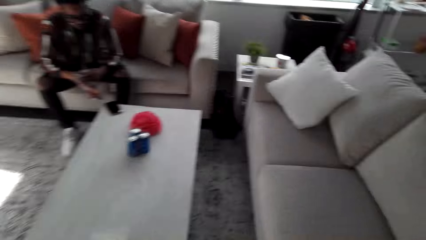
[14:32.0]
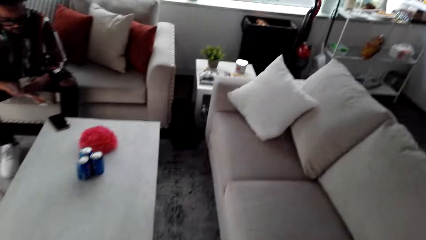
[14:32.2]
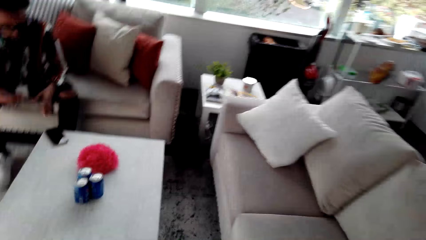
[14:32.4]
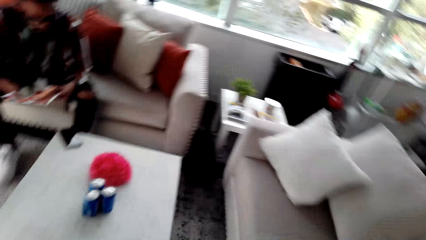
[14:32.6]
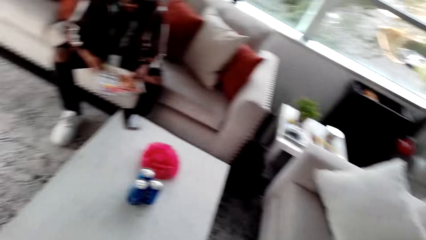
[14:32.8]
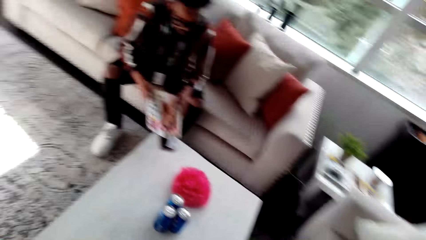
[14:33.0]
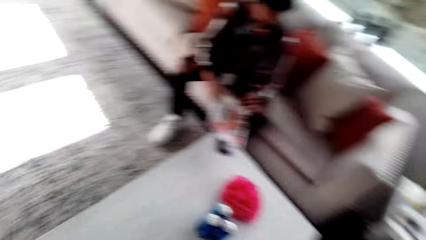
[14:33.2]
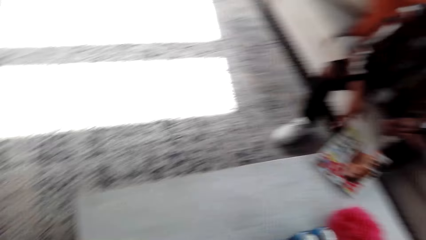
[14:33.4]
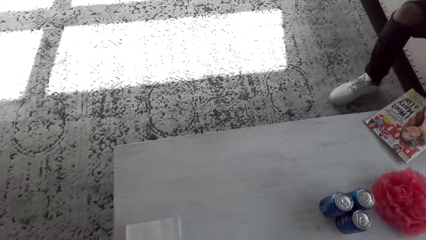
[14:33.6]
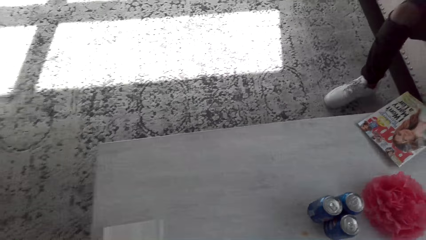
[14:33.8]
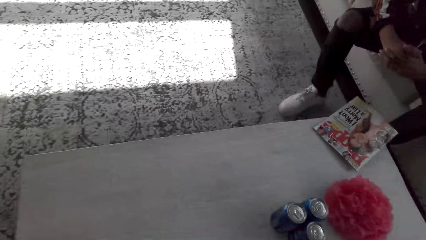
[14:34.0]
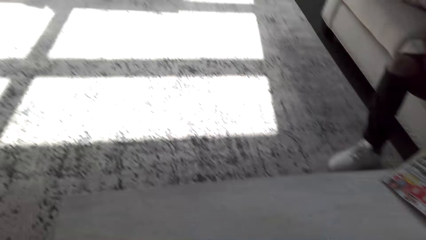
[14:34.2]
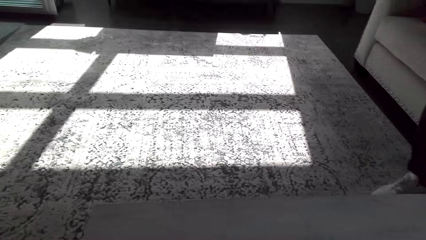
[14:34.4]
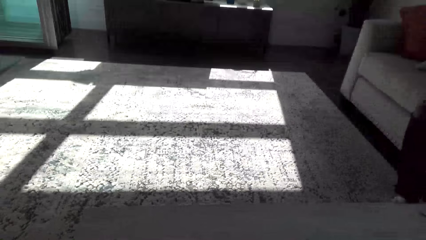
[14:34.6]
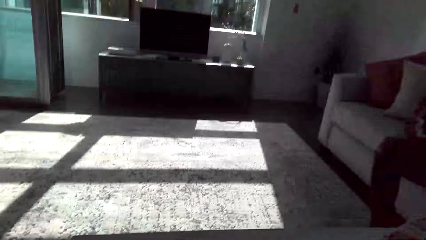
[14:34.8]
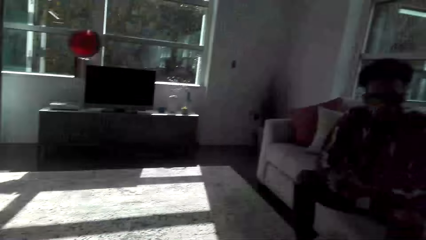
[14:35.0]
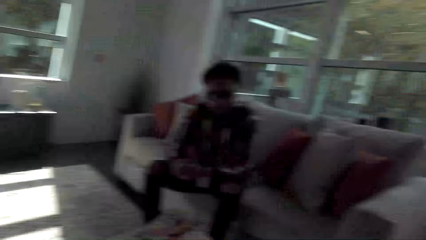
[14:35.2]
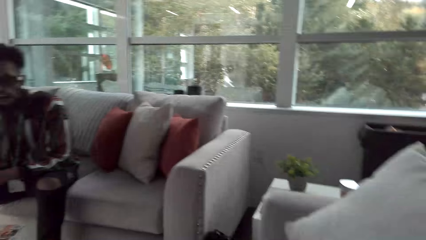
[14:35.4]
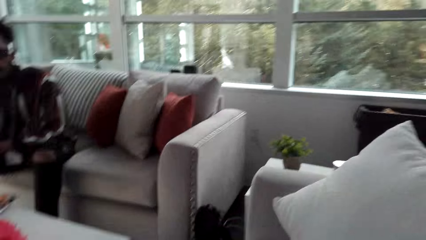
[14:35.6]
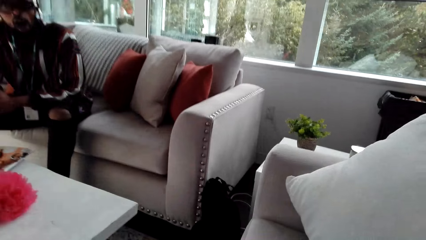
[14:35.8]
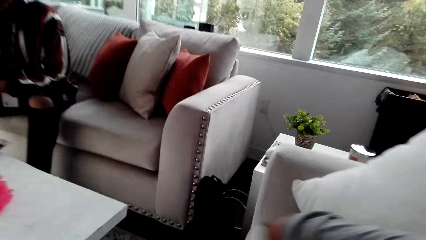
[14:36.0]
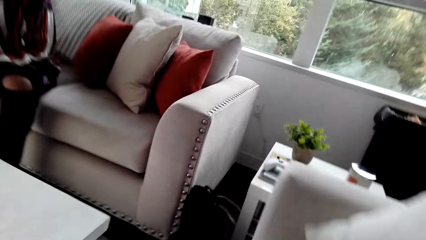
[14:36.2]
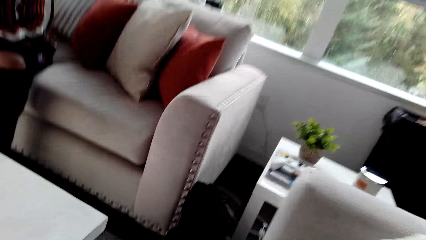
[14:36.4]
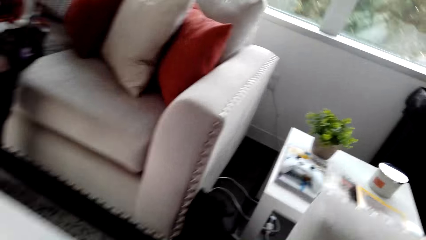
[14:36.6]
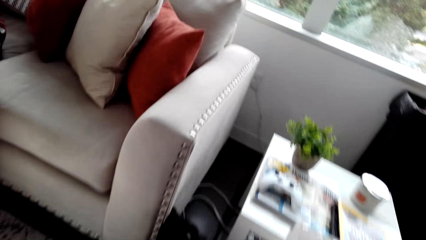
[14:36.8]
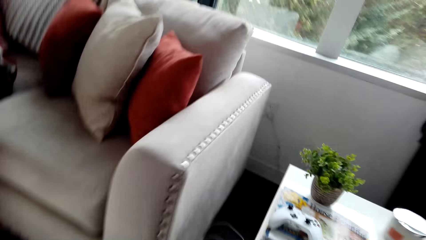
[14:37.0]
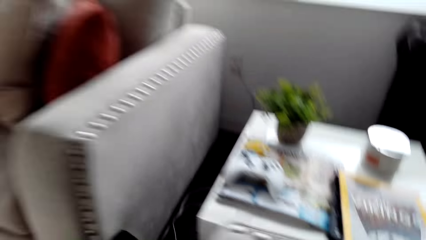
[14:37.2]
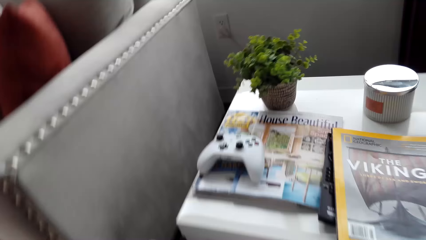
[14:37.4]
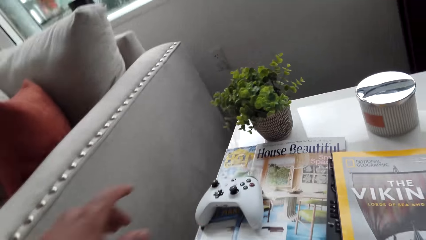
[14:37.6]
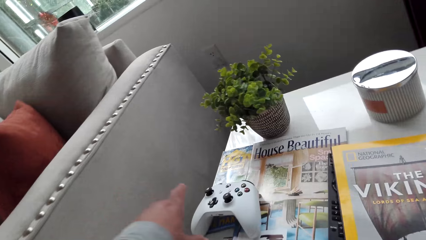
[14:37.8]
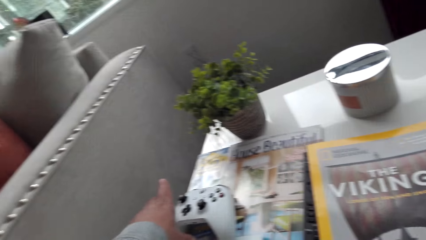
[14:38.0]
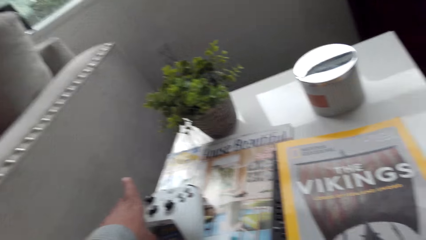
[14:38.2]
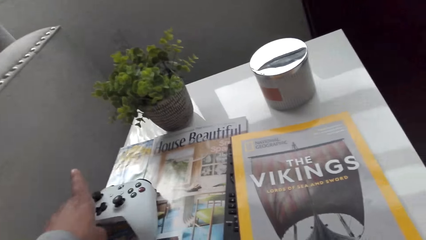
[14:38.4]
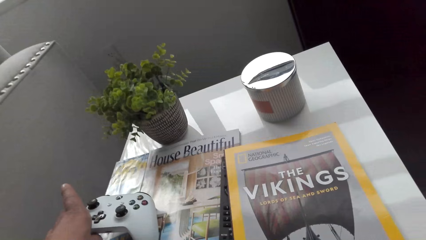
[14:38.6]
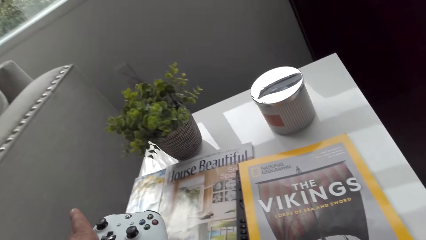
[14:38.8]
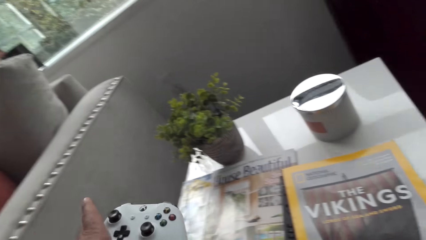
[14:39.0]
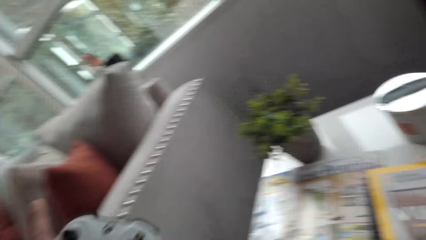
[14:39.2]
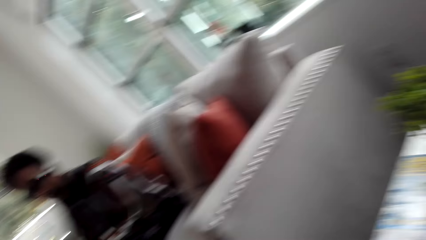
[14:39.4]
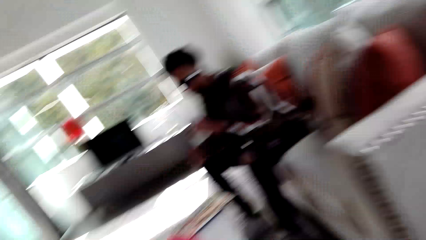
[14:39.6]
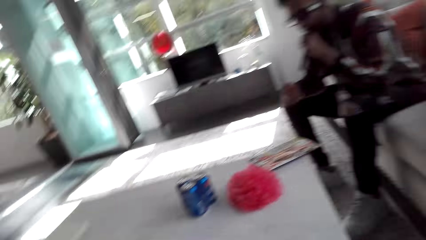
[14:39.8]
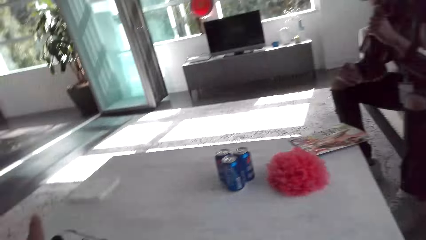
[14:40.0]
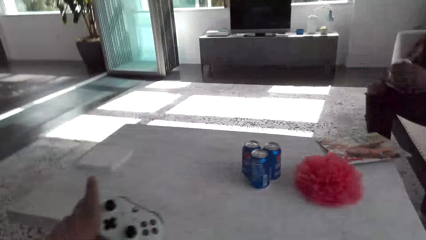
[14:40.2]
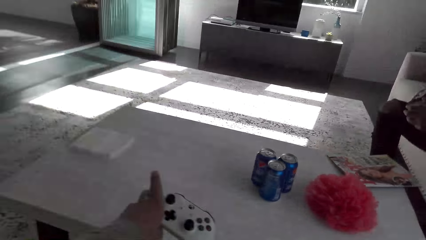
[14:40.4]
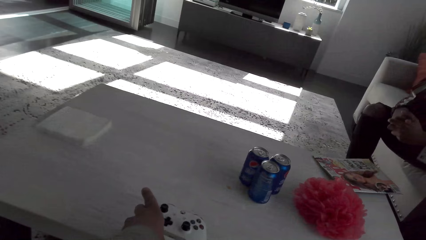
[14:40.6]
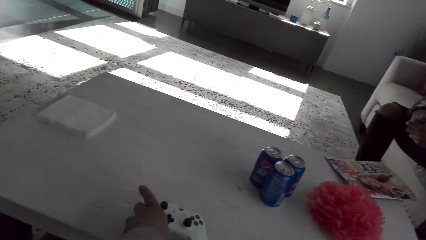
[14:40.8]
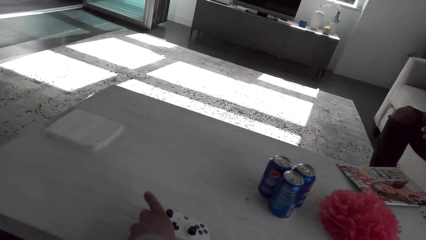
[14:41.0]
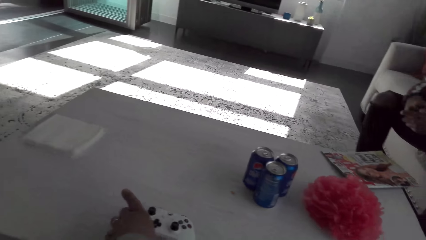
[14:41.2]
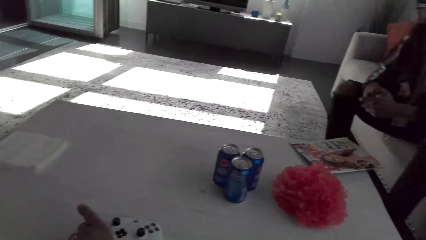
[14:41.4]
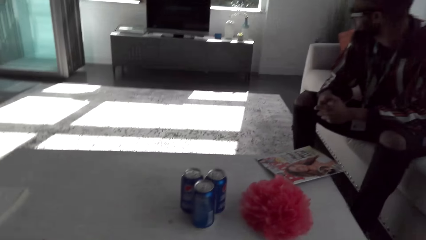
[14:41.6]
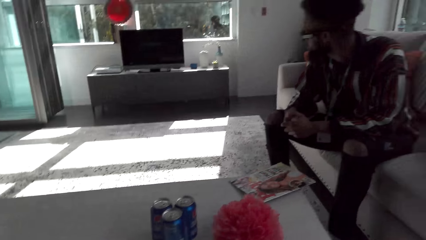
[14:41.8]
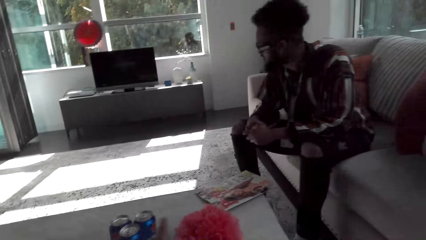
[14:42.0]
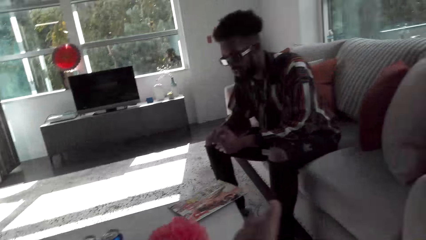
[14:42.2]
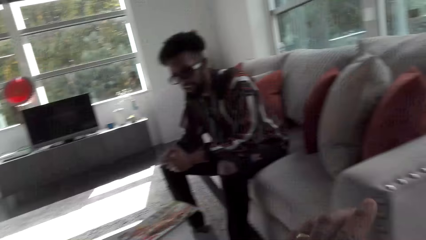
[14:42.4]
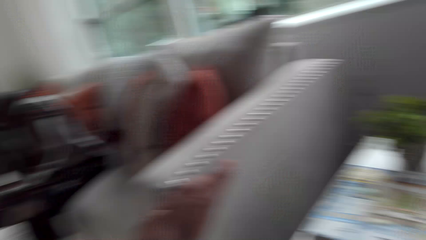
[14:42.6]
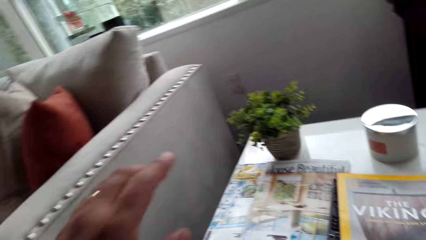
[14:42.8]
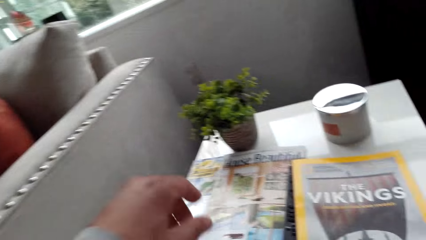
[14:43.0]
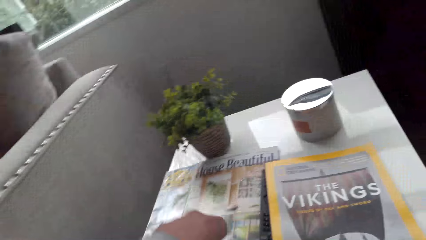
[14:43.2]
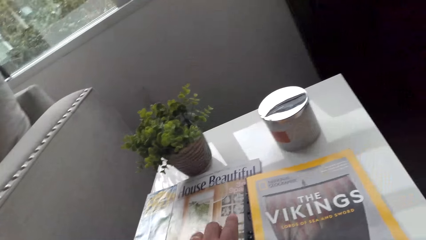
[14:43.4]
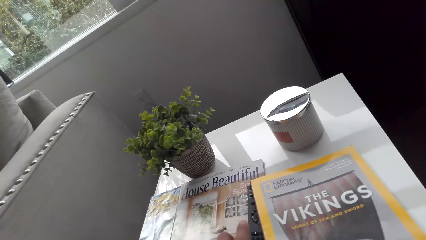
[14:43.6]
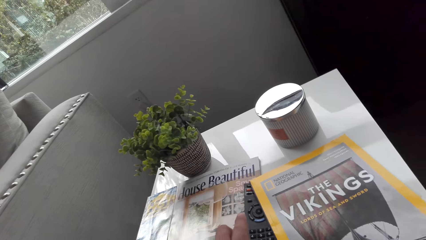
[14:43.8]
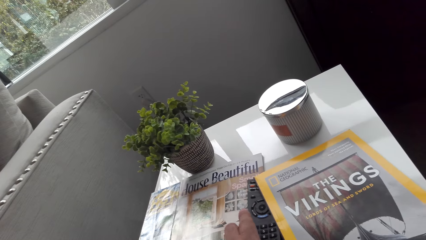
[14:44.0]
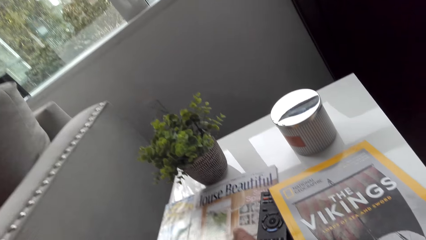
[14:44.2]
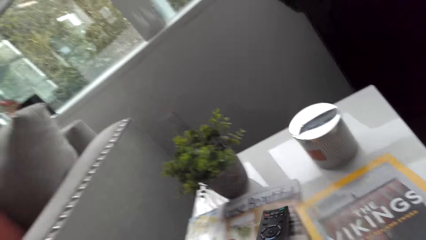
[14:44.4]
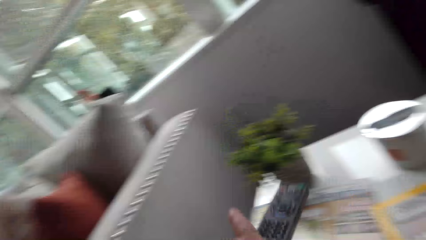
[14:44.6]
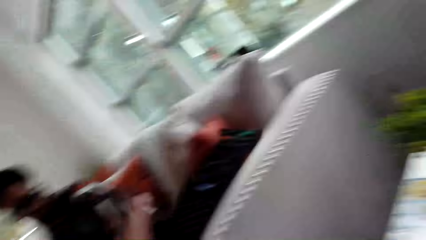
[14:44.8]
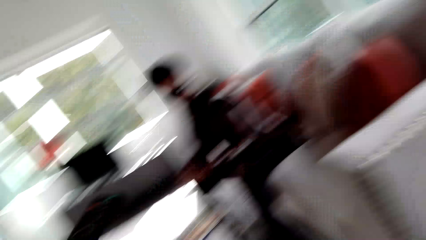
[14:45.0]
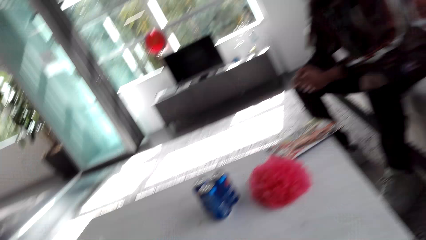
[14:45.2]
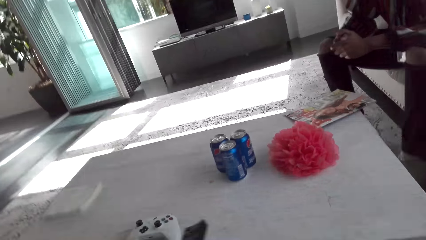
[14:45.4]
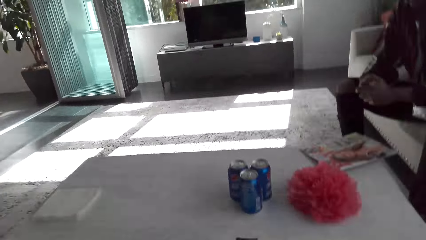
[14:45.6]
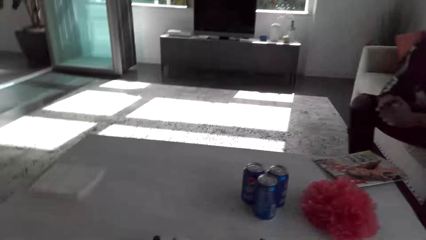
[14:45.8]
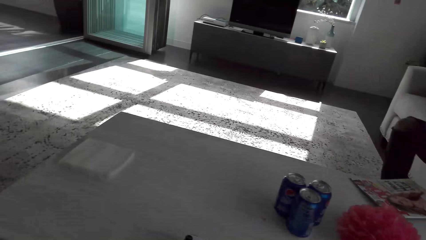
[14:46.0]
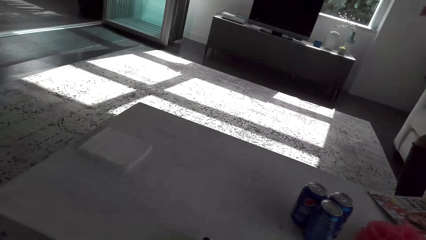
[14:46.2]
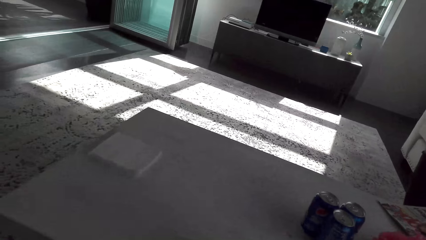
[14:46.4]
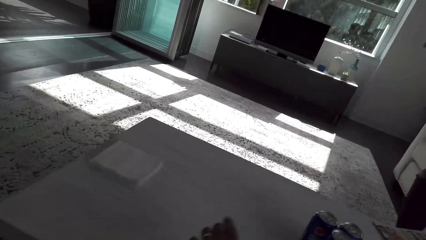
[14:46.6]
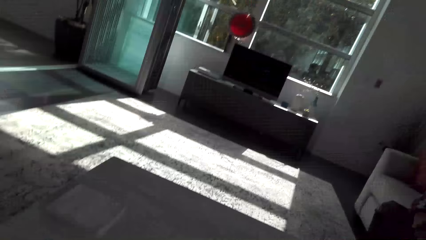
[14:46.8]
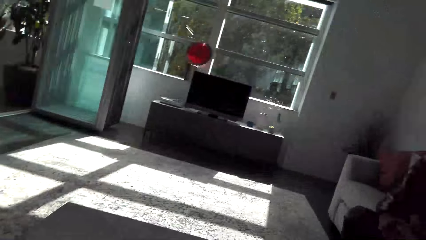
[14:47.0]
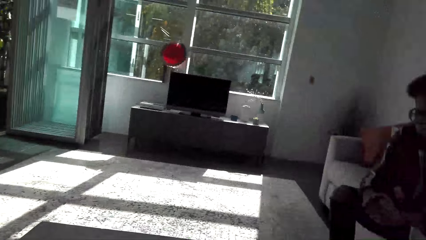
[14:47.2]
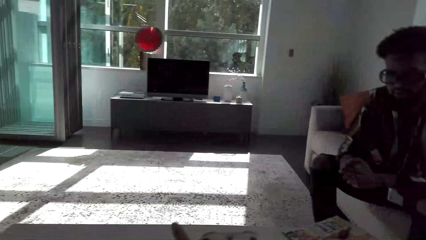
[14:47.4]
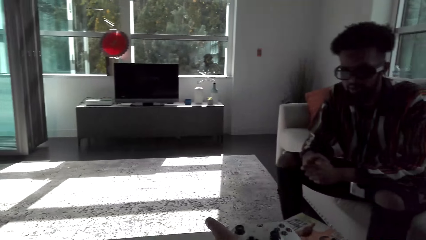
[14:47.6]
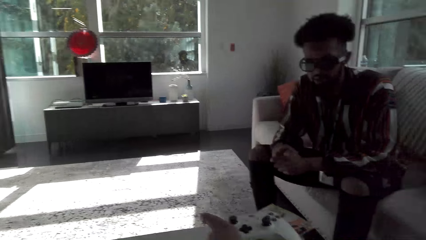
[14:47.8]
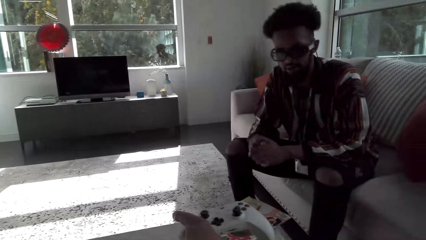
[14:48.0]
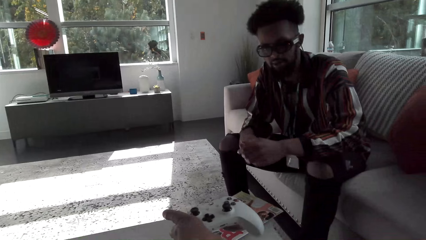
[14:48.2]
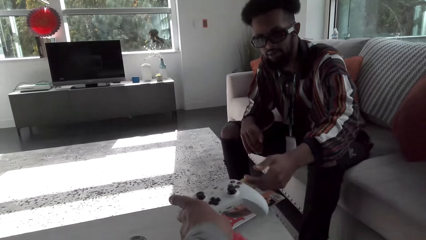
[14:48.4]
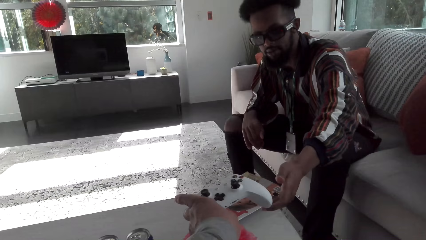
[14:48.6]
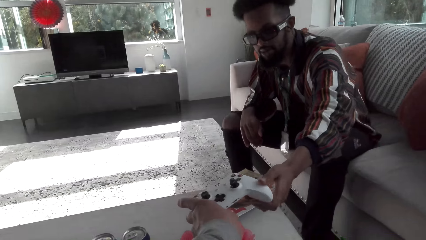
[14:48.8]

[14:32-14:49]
The camera wearer sits down. They speak. They grab an Xbox controller or game remote. They put the game remote on the table. A man speaks. The camera wearer speaks. They pick up the TV remote.
